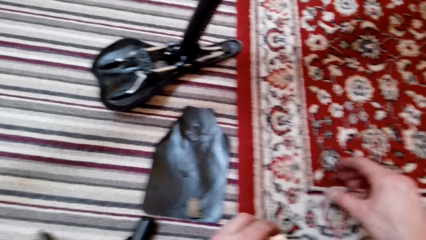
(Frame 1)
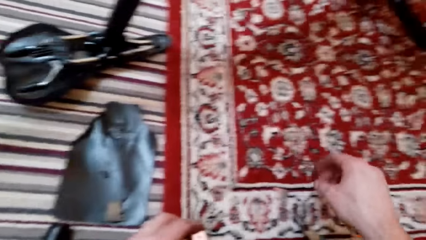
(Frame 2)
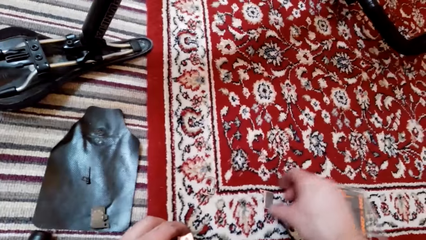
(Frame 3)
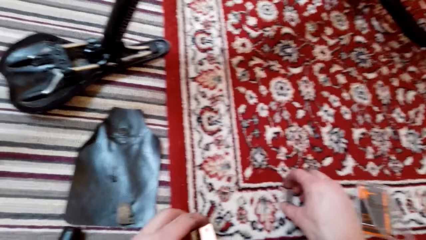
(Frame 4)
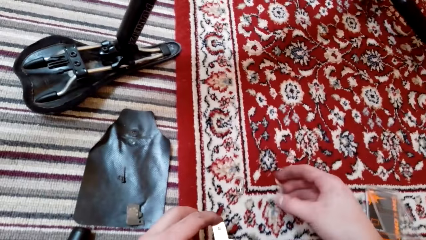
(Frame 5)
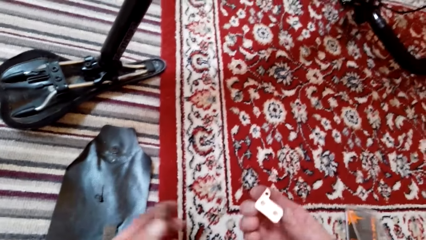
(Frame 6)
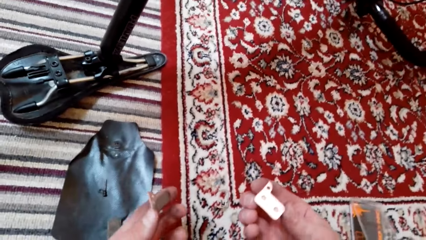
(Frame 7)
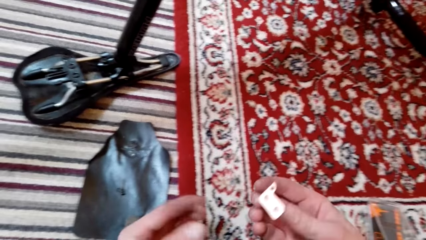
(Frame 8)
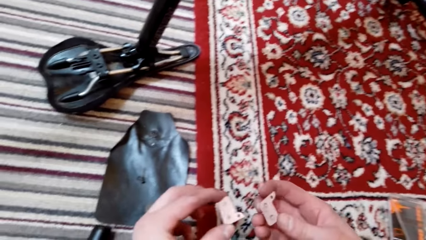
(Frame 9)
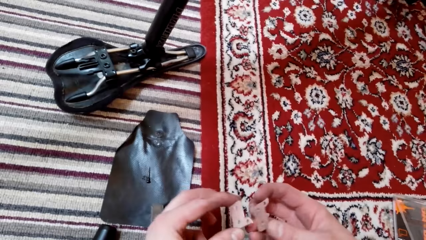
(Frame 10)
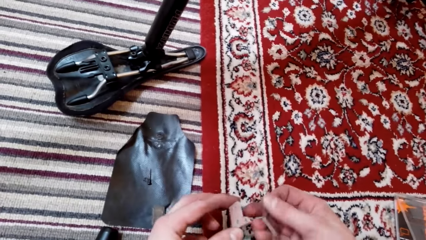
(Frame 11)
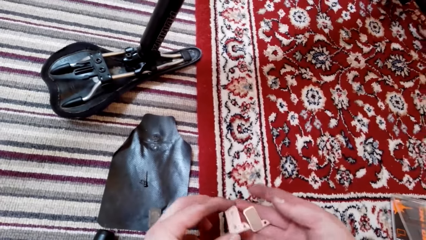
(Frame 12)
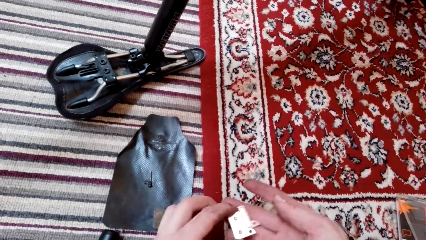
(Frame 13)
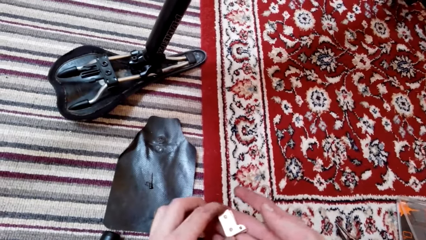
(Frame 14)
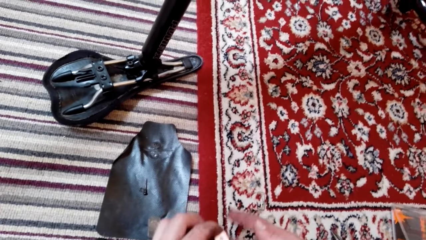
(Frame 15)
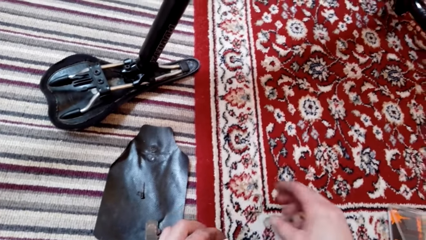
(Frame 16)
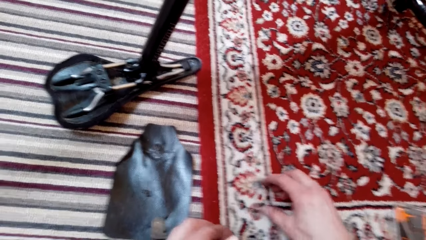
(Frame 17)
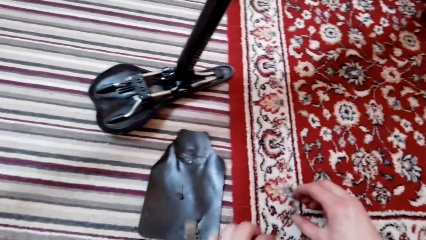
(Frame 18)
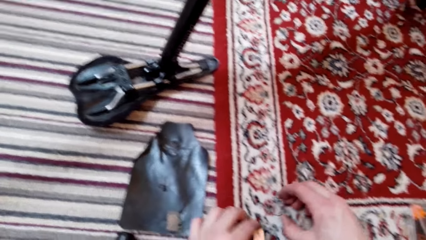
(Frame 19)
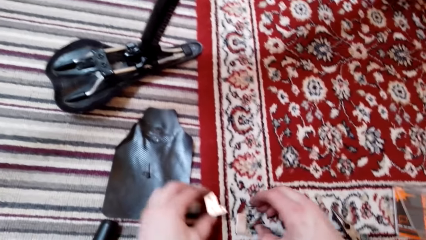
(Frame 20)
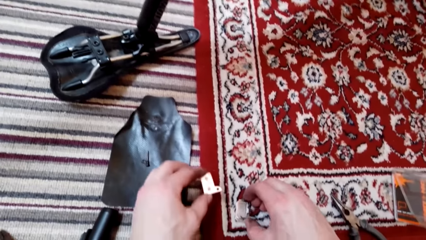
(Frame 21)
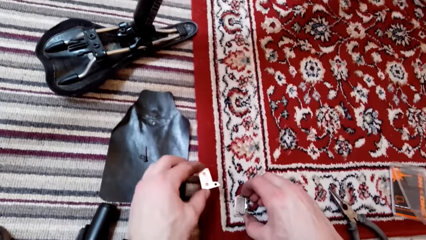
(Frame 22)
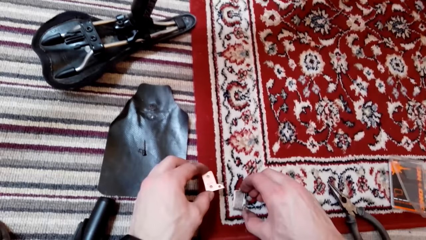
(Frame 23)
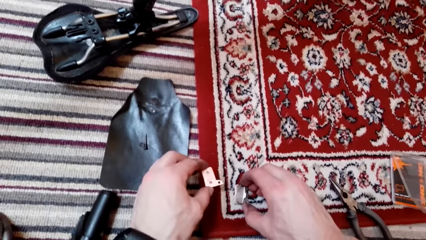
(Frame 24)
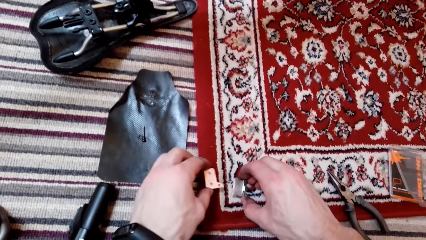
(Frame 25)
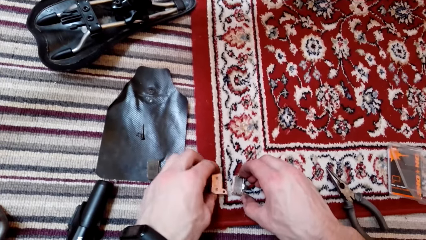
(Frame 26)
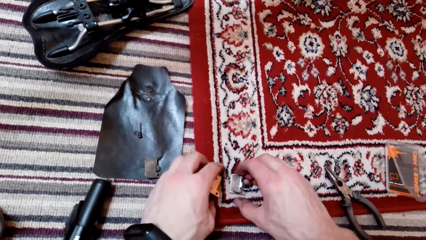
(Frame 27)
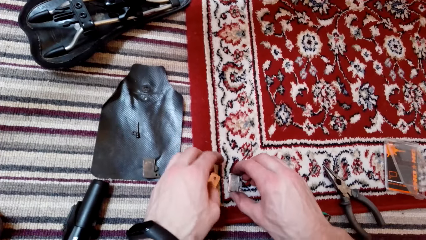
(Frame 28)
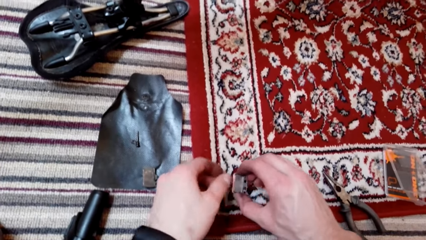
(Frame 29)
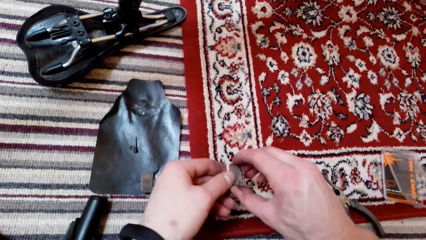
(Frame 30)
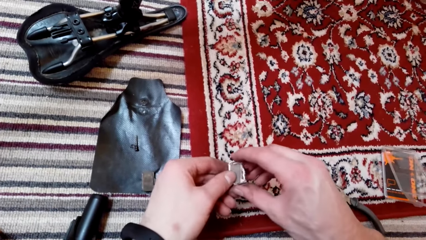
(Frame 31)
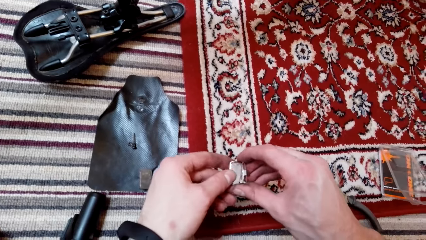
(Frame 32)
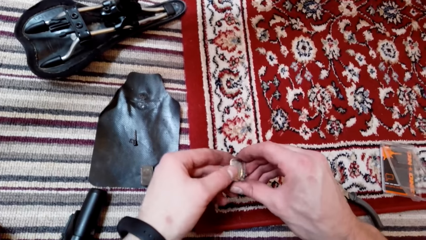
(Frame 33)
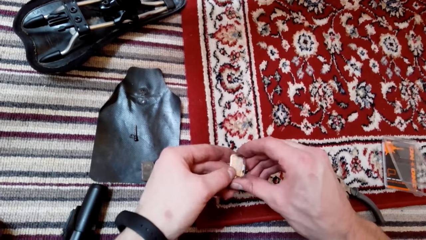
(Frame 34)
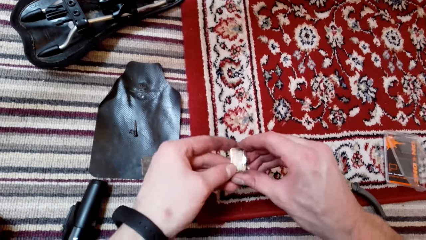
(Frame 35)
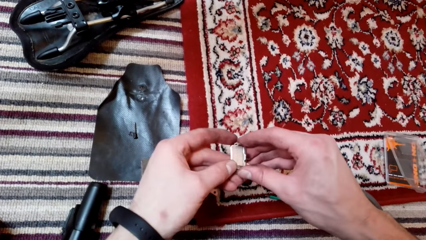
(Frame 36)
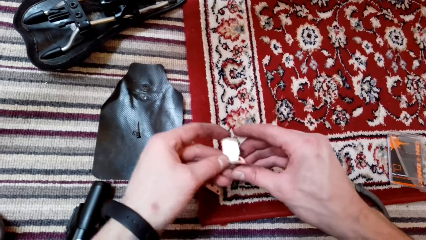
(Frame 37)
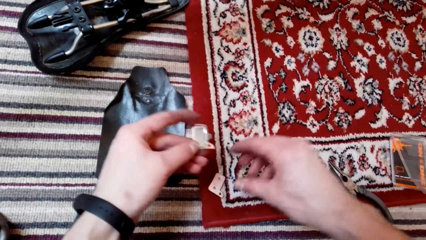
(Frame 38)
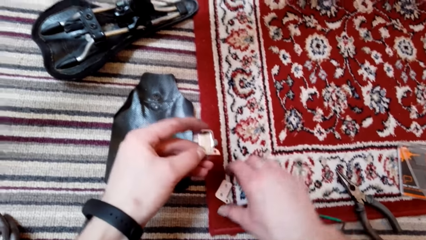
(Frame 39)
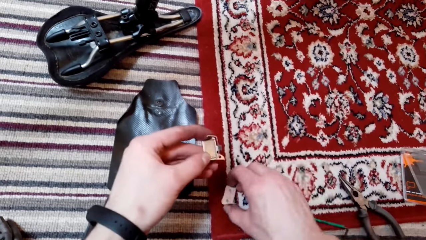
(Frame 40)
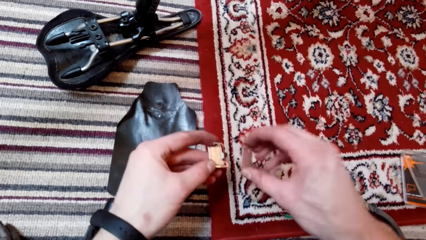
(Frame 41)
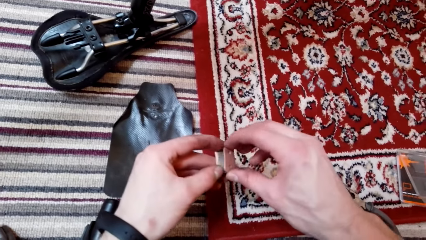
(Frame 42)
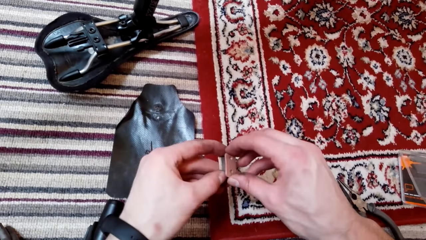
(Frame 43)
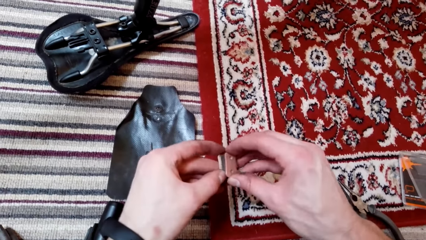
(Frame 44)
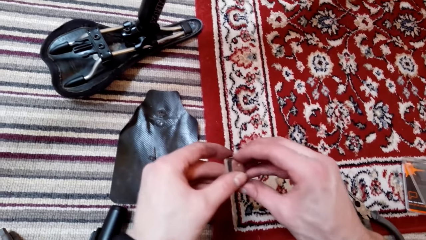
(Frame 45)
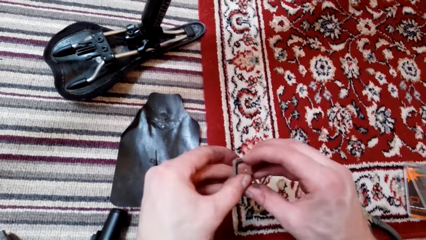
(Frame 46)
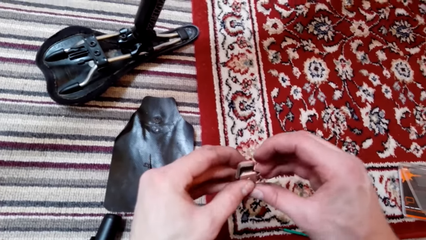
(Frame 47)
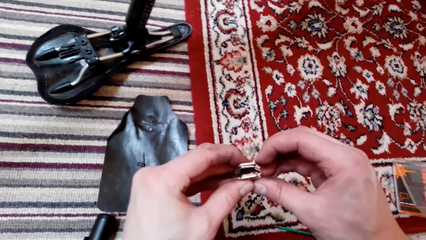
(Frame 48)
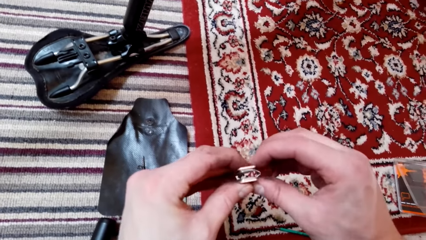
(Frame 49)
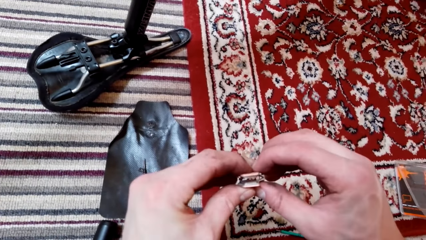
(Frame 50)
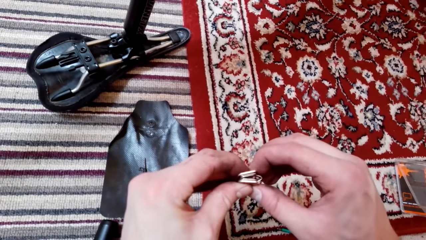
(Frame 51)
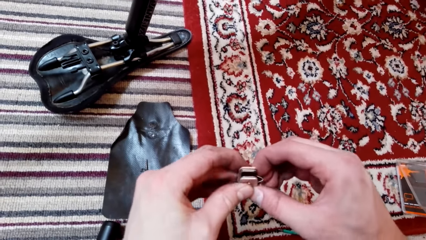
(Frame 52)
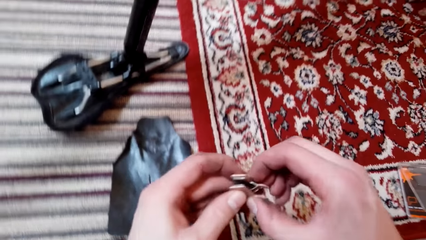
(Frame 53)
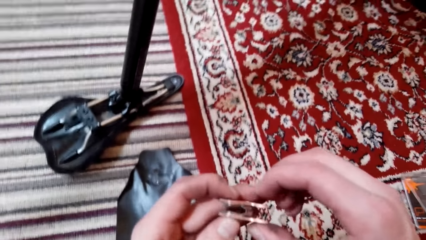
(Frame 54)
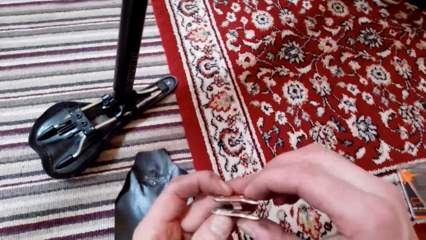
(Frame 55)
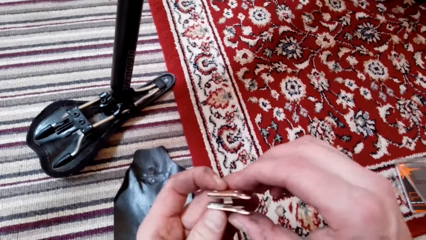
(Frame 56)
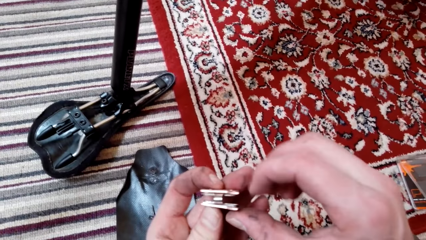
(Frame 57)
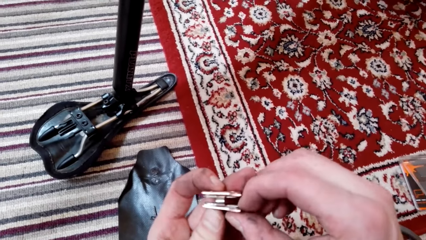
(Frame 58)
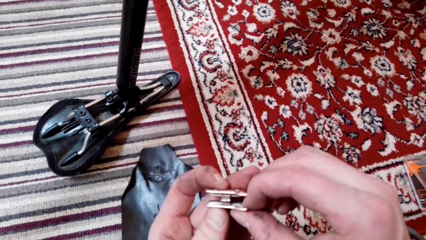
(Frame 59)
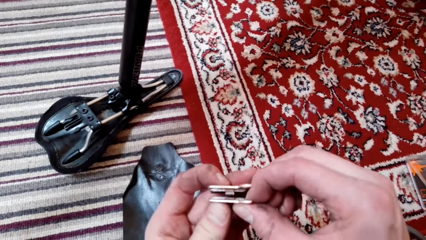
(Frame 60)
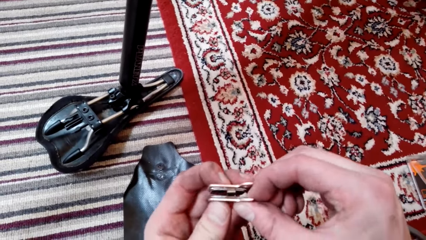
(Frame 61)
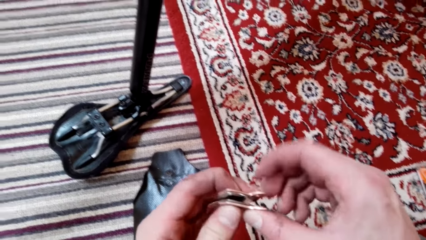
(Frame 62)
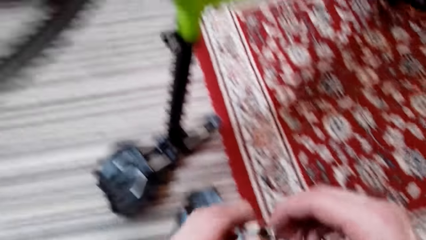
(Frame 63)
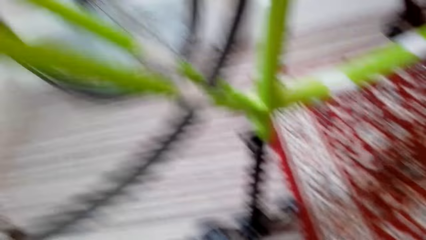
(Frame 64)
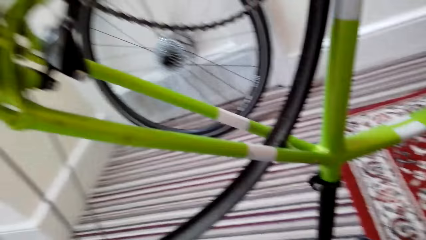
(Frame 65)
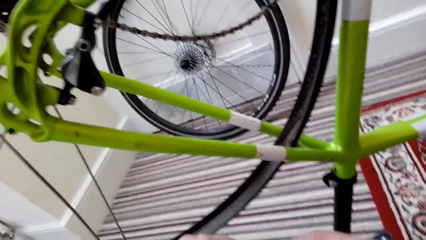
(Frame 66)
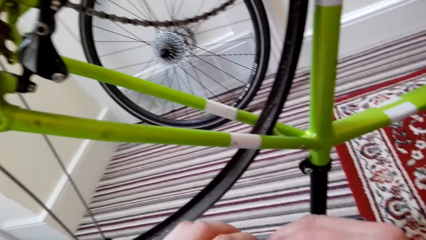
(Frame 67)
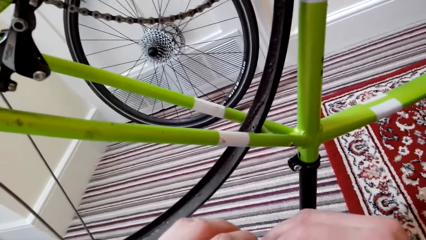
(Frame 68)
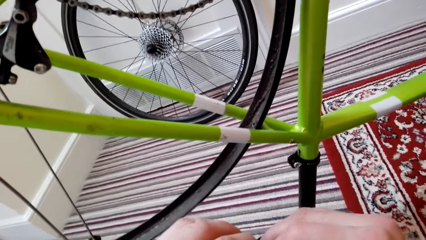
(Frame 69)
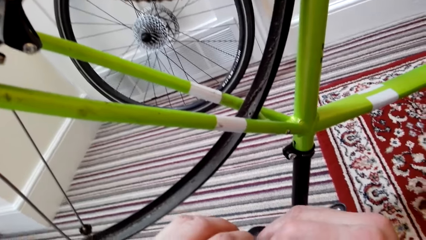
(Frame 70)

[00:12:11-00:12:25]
The camera wearer picks up the spare parts on the ground. They hold something. They attach the spare parts together. They fix an object on another object.

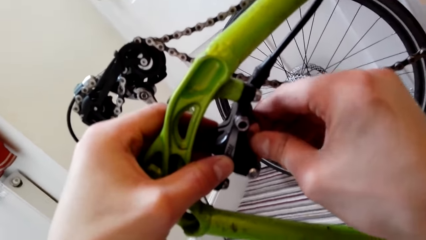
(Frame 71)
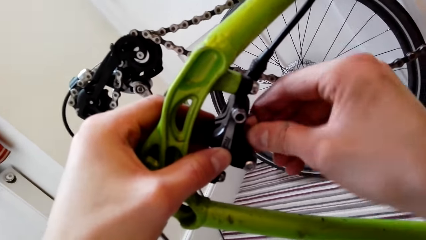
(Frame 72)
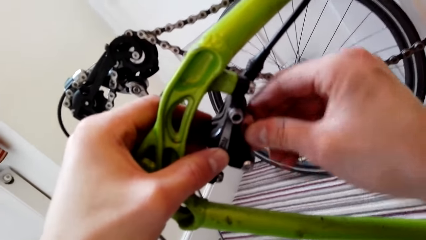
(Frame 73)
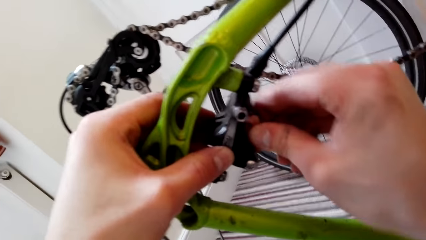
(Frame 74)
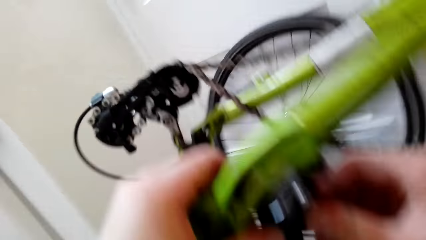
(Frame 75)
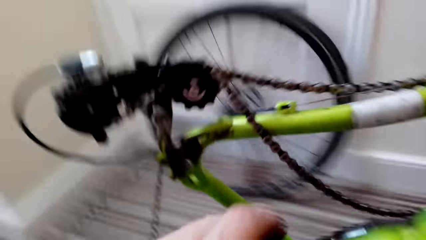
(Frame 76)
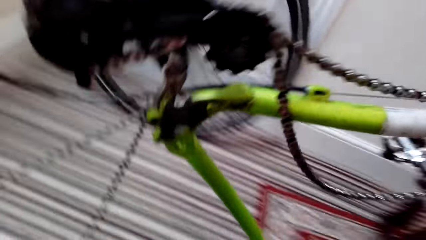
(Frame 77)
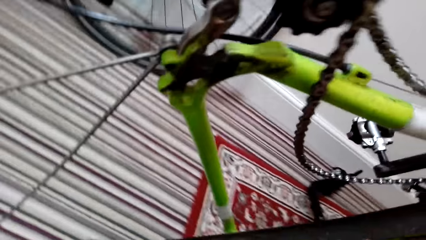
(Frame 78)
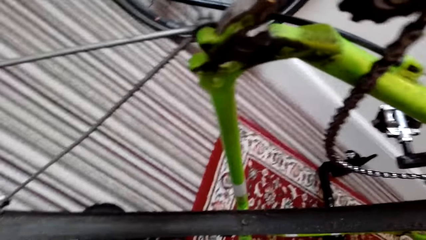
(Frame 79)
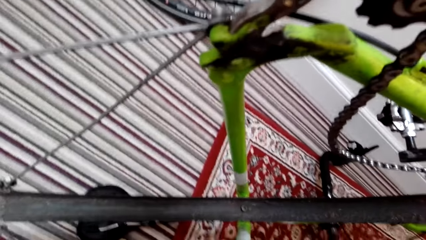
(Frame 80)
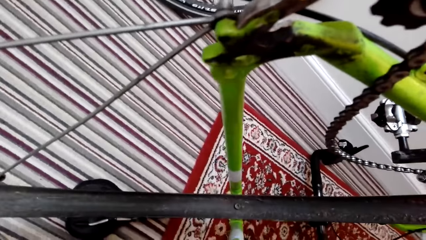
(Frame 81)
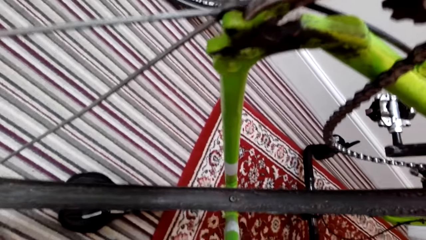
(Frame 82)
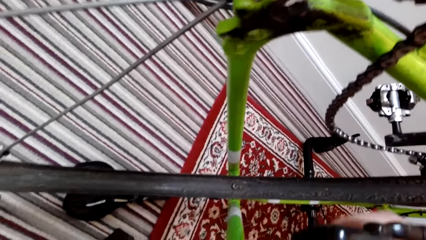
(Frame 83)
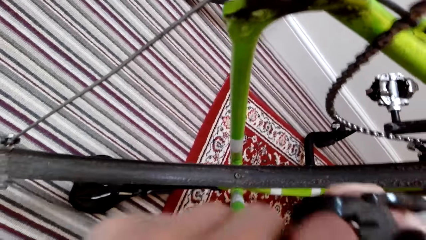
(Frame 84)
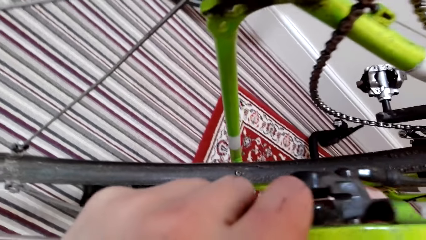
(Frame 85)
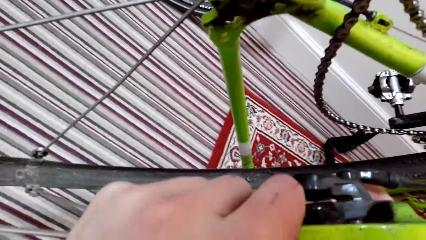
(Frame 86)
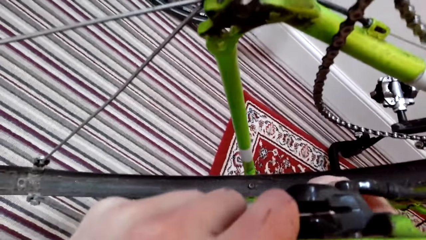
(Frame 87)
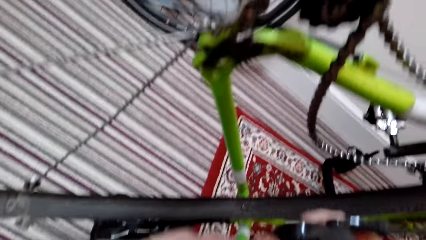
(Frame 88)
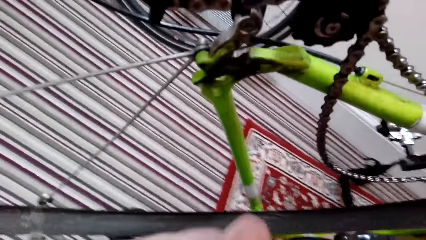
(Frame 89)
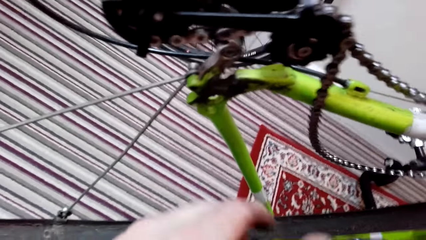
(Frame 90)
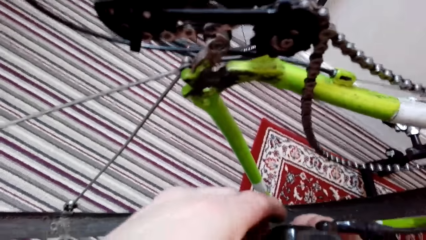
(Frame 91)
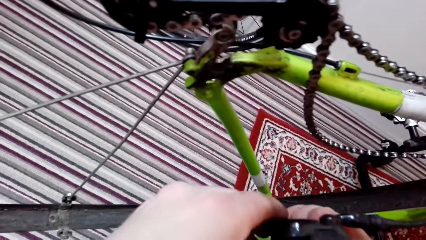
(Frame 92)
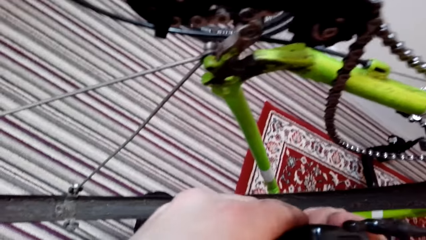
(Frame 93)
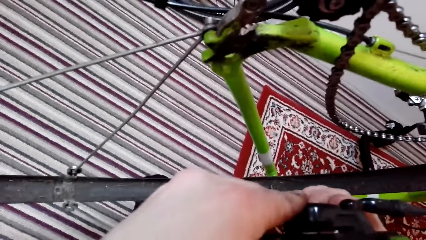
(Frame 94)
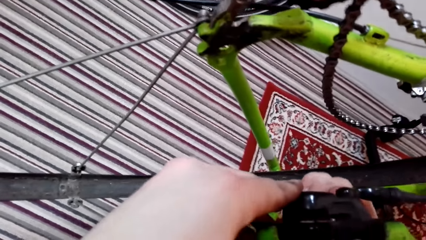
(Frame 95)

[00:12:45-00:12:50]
The camera wearer looks around.
